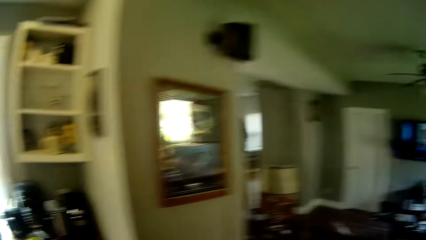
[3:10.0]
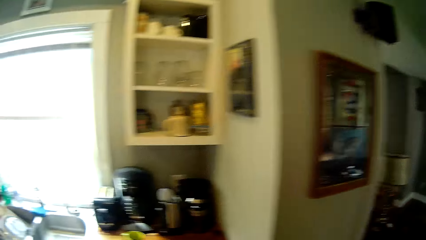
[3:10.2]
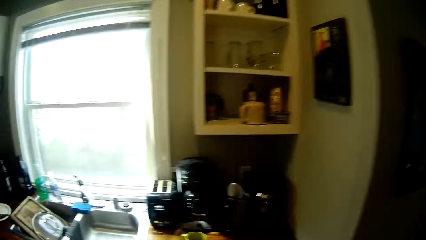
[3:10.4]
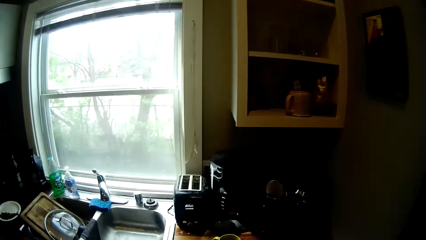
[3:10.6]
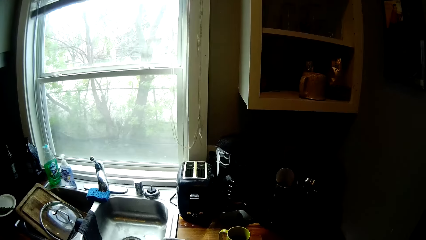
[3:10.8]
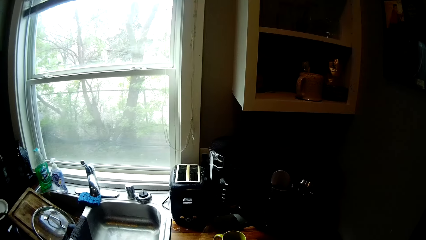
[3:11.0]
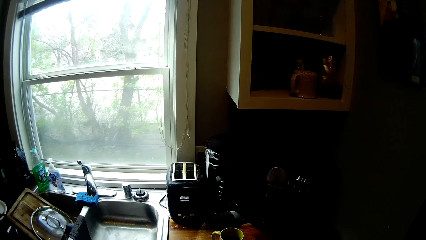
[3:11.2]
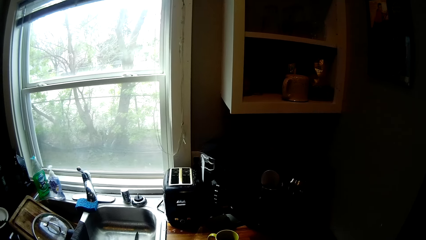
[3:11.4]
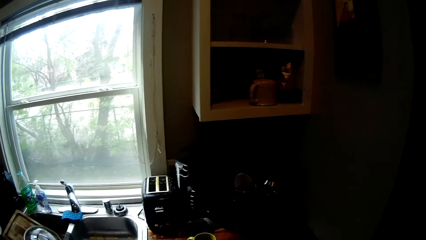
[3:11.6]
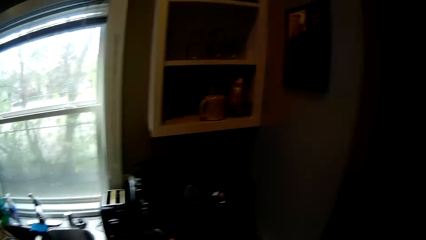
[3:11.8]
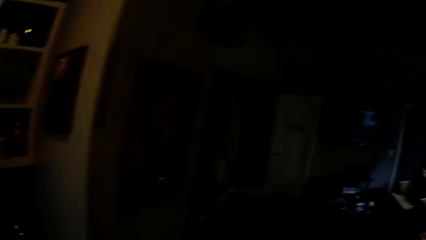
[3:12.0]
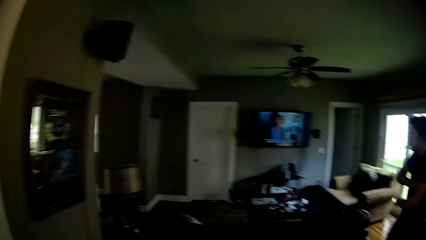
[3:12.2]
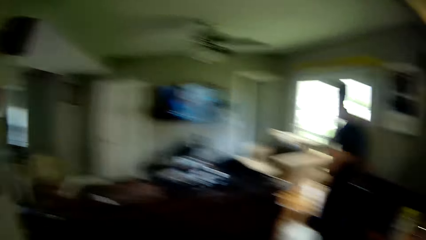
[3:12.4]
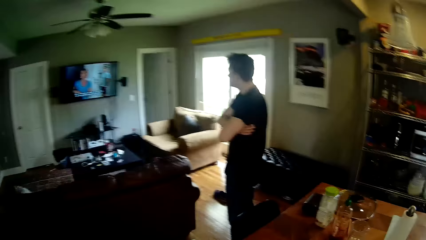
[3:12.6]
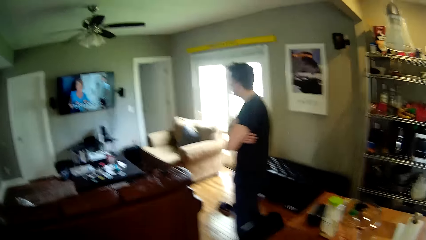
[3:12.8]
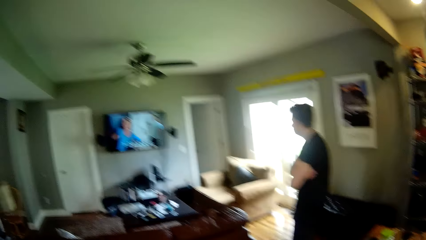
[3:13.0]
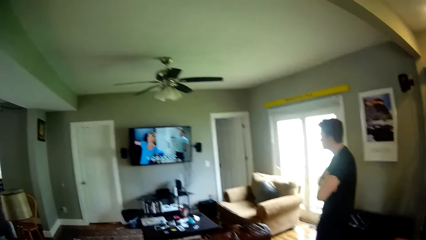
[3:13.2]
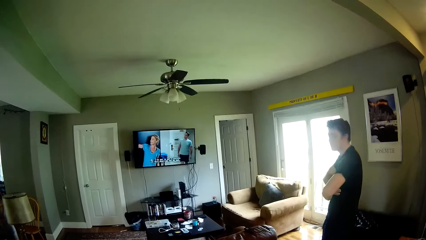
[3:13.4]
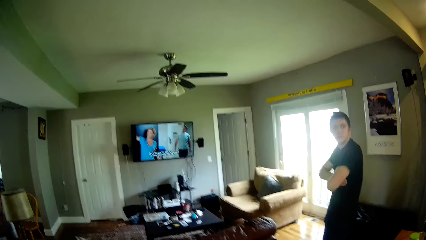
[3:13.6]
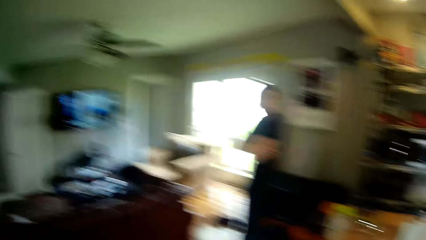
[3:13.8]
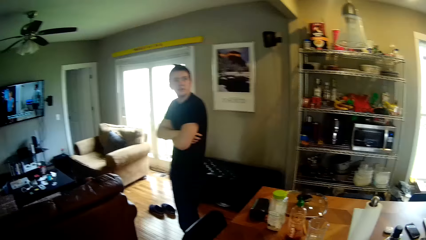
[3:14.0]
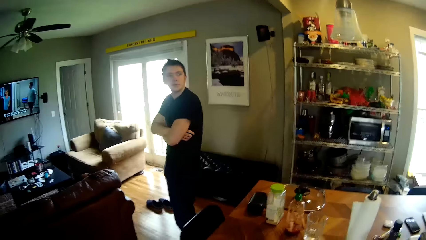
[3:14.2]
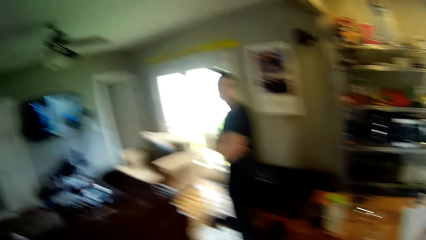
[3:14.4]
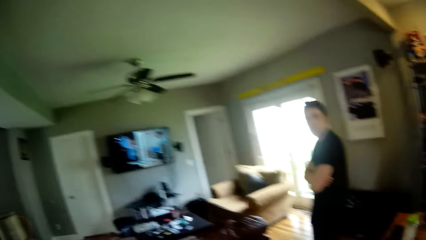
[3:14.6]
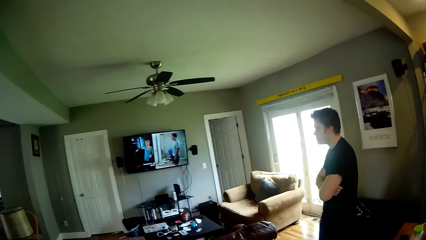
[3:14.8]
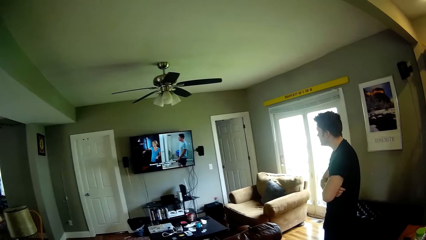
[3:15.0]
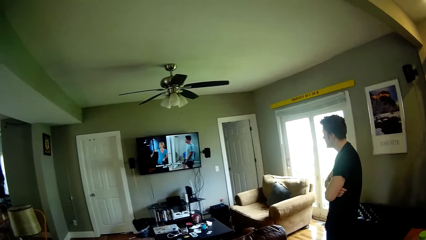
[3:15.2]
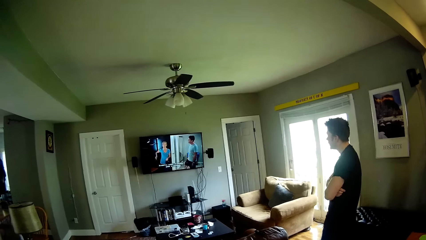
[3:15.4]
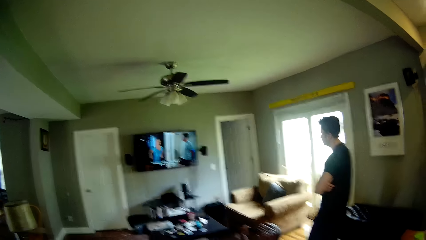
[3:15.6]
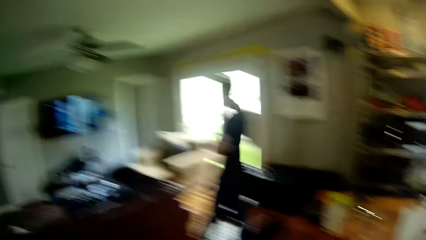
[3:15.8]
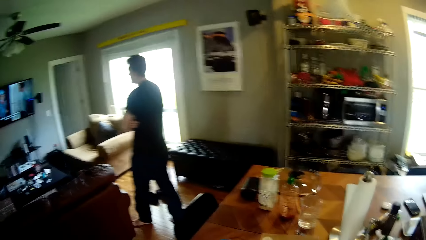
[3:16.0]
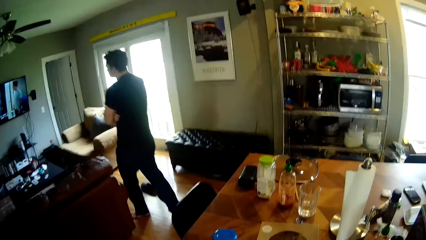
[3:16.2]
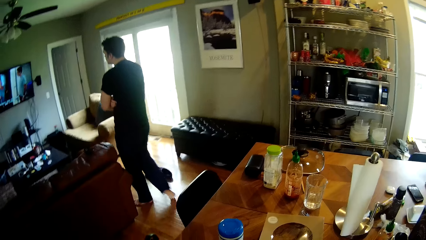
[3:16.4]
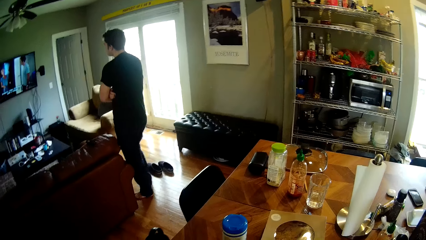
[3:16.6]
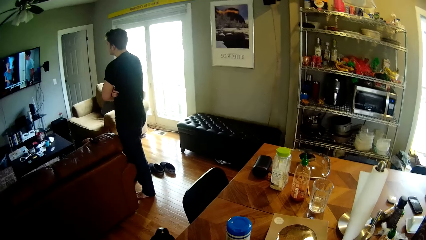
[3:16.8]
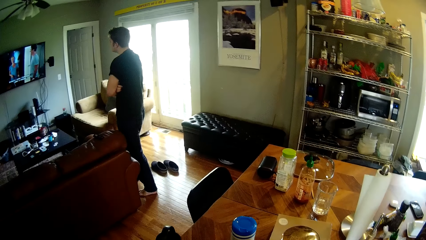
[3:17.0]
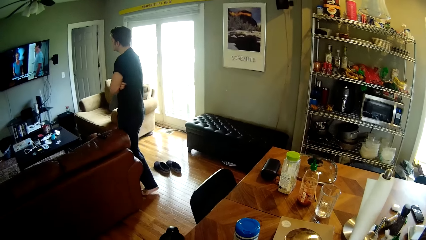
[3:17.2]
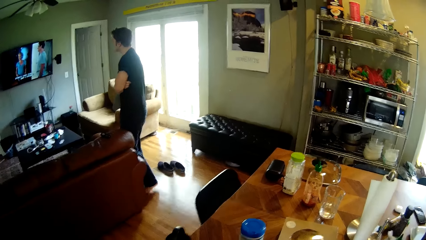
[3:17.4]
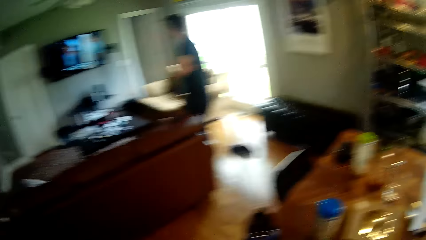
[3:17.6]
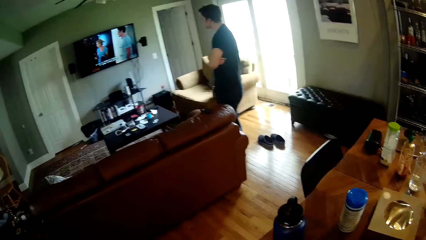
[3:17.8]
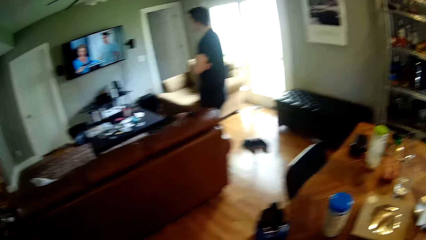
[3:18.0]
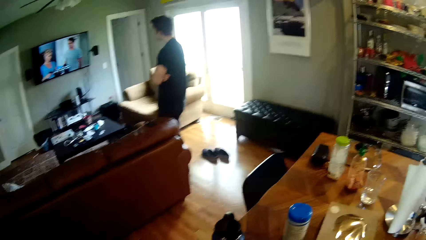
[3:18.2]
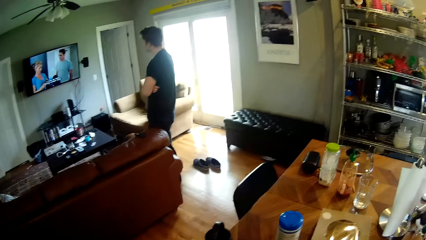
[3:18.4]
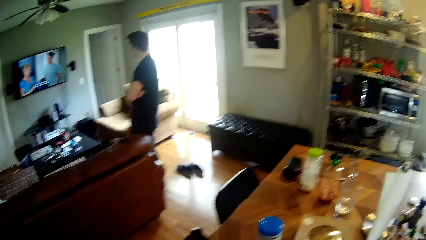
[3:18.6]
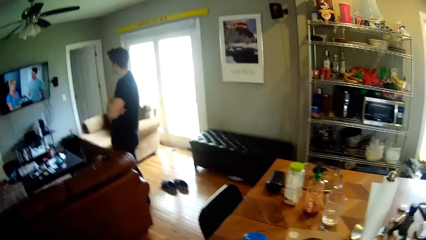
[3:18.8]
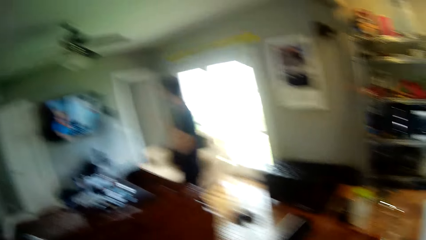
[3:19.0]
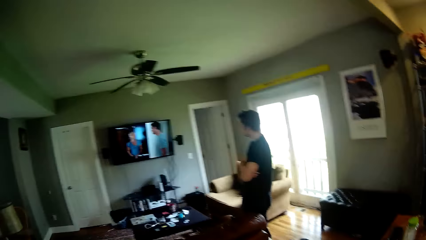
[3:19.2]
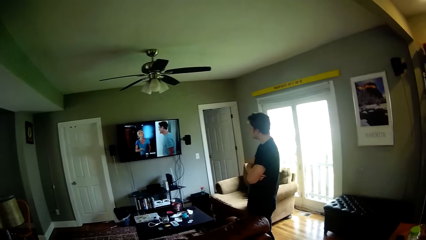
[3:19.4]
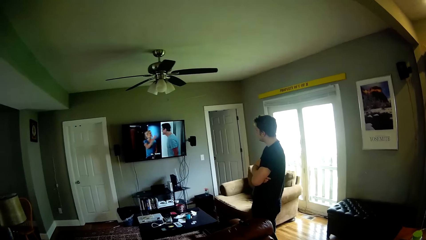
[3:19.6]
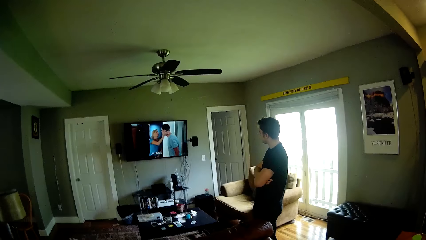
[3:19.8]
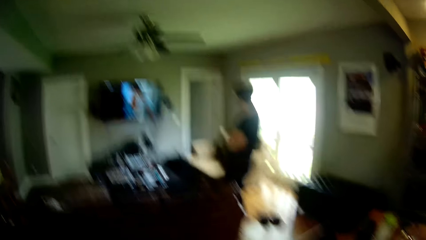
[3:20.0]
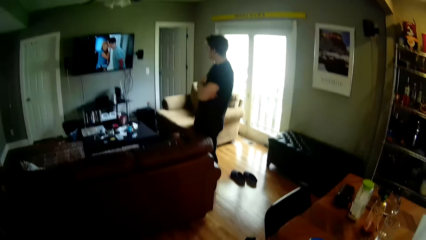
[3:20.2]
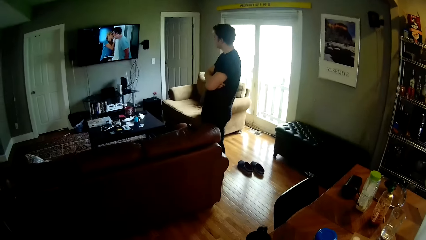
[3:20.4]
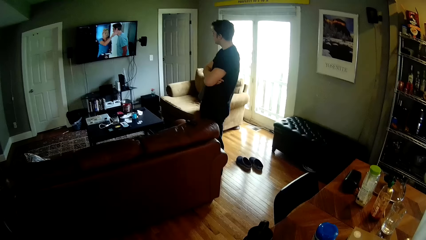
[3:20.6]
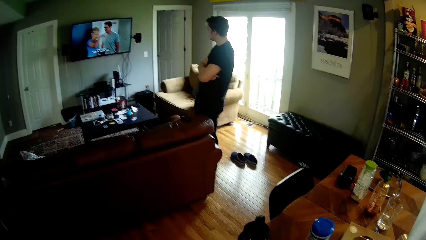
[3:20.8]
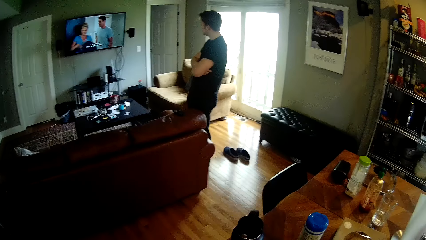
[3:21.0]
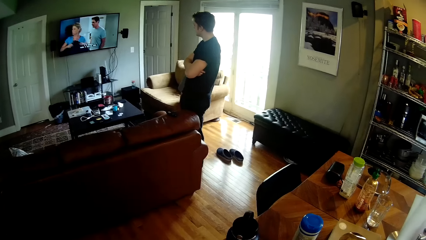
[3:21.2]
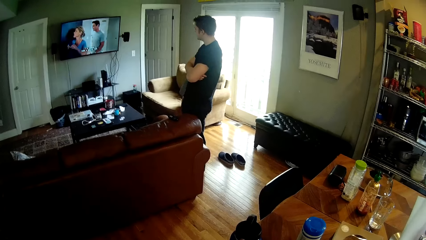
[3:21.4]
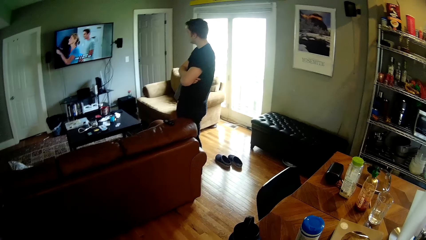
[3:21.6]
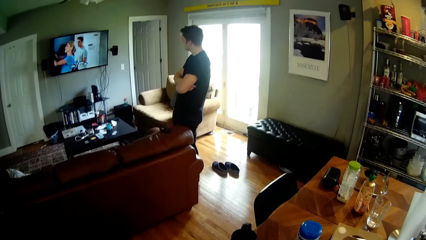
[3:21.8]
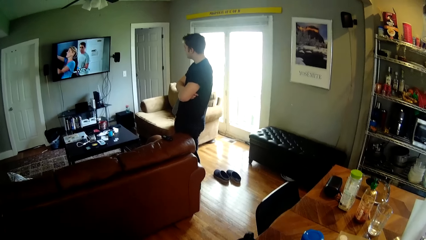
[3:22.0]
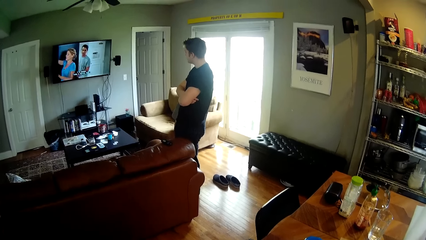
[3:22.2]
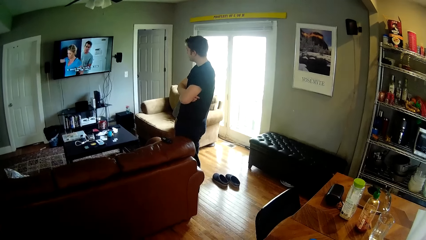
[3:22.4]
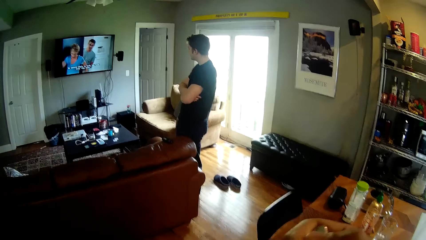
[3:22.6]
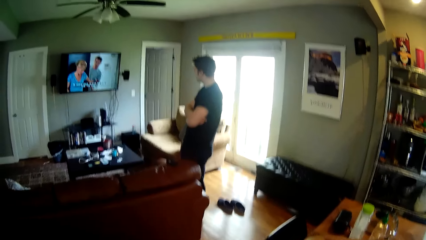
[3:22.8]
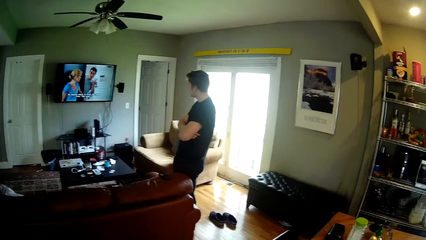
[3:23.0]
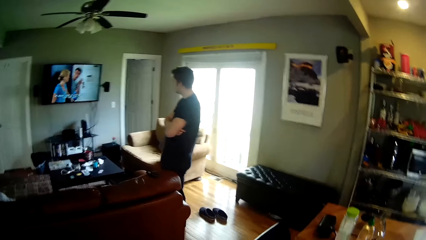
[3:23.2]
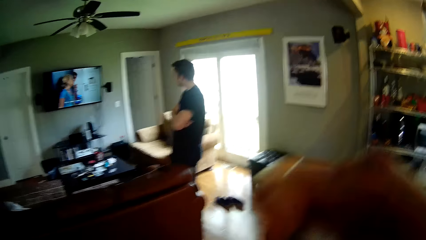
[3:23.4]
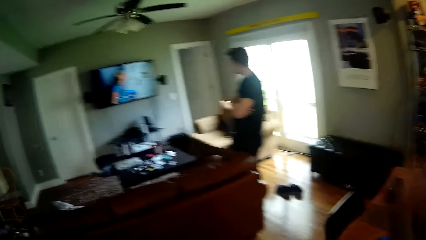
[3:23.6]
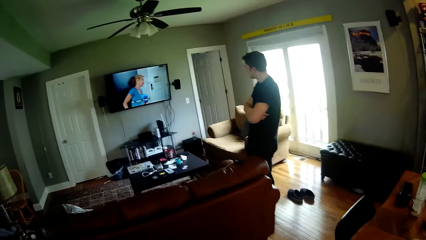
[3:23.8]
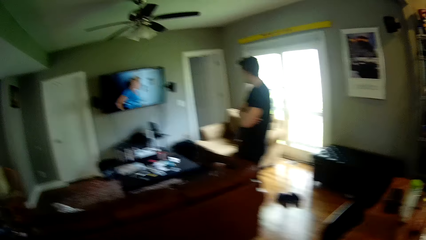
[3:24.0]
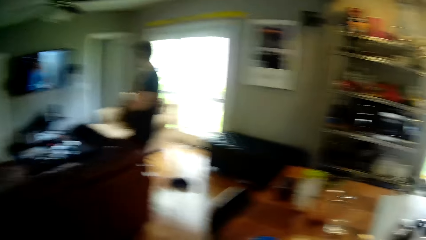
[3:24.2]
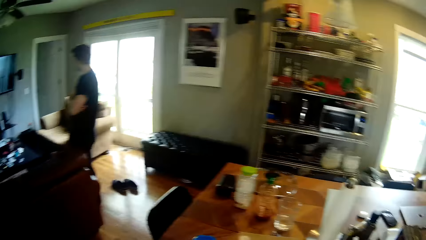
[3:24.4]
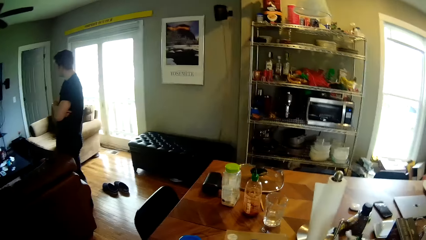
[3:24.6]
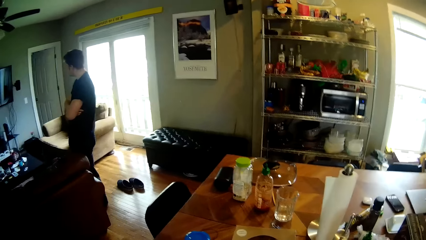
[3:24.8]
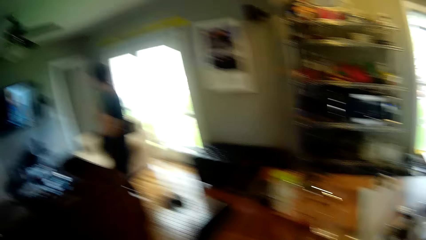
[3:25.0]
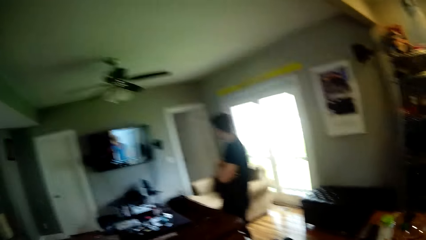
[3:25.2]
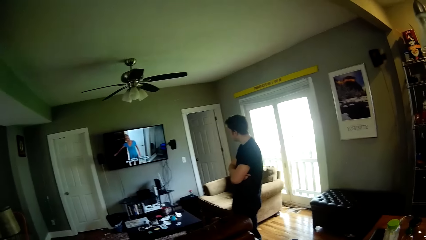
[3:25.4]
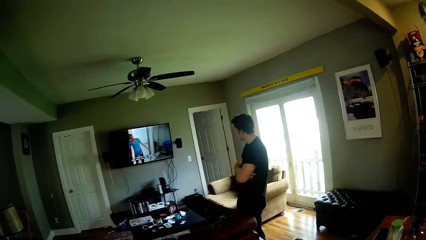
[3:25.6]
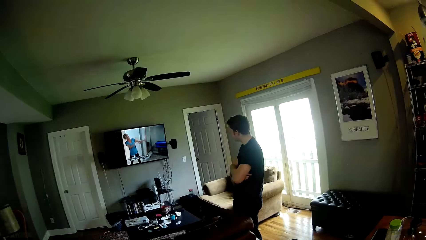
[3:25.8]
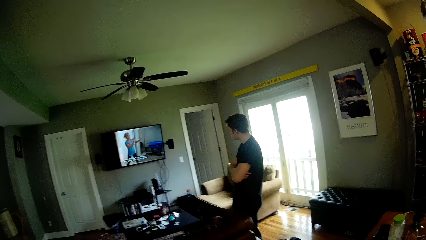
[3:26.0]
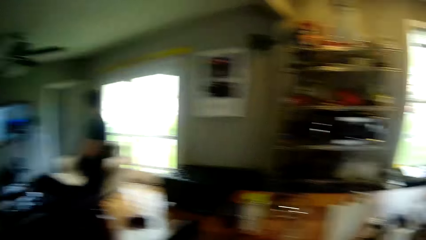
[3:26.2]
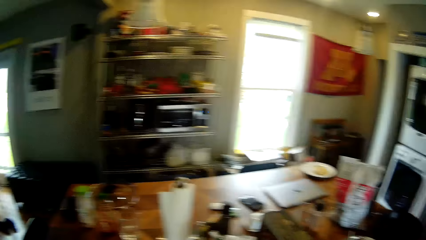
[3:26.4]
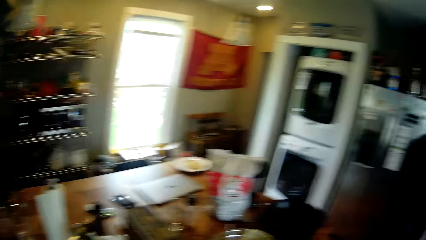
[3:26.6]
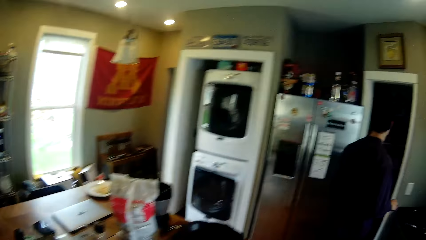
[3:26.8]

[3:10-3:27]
A man looks at the television. Another man interacts with the first man. The camera wearer puts utensils in the sink. The first man looks at the television. The first man walks around the room. The camera wearer takes a plastic bag from the table with his right hand. He moves his hand.
